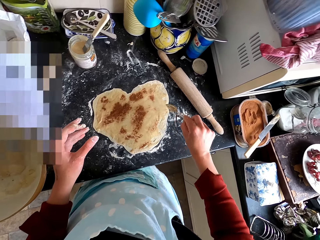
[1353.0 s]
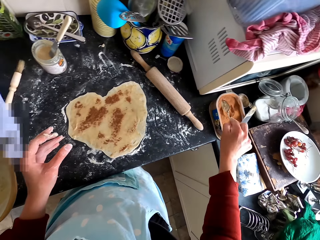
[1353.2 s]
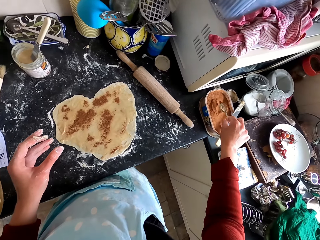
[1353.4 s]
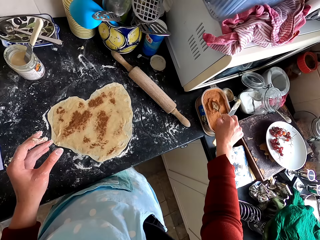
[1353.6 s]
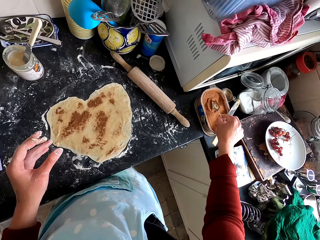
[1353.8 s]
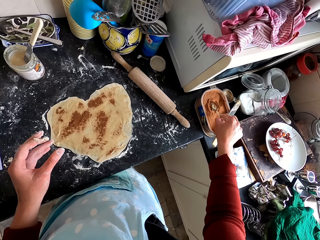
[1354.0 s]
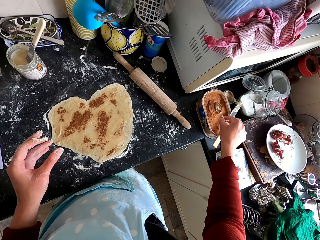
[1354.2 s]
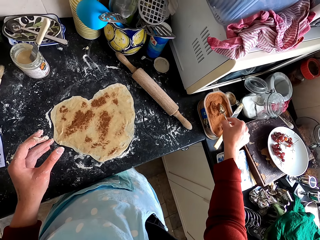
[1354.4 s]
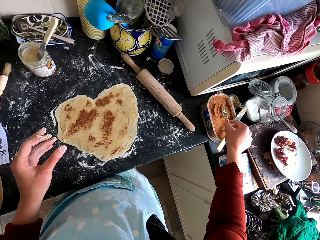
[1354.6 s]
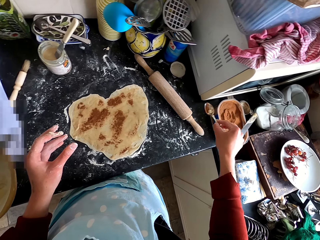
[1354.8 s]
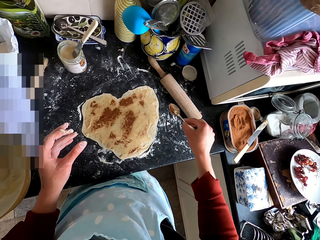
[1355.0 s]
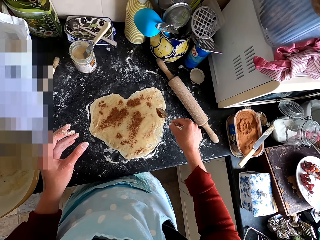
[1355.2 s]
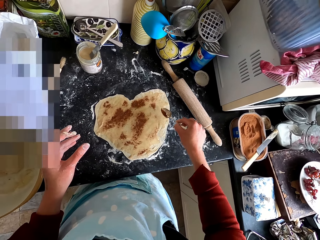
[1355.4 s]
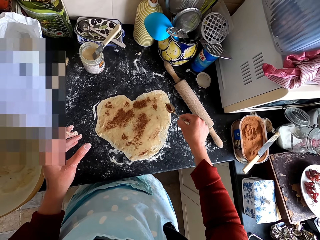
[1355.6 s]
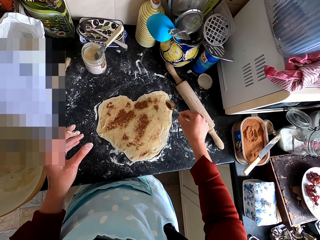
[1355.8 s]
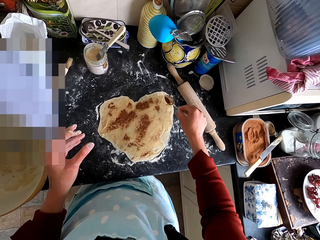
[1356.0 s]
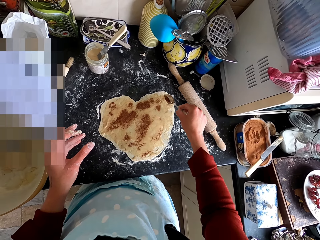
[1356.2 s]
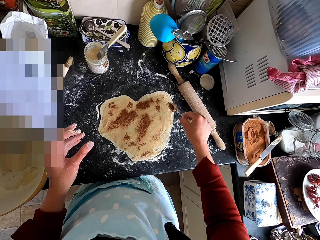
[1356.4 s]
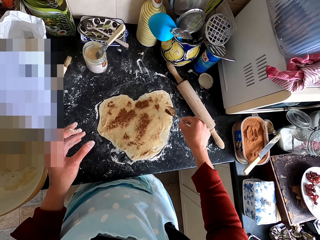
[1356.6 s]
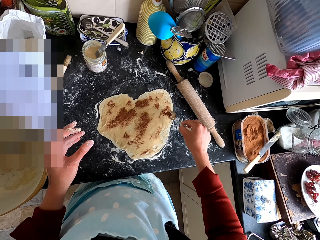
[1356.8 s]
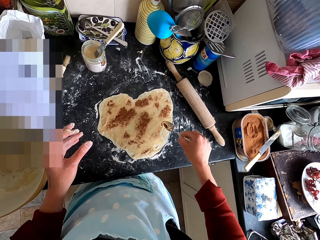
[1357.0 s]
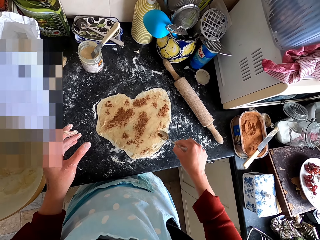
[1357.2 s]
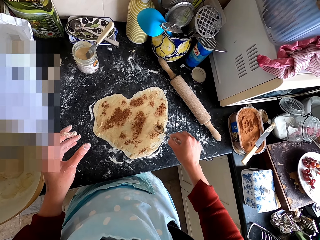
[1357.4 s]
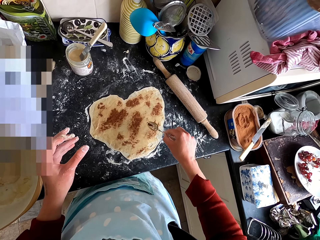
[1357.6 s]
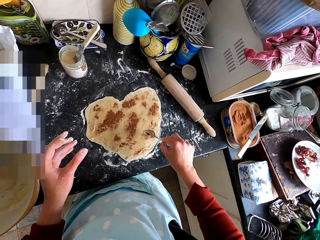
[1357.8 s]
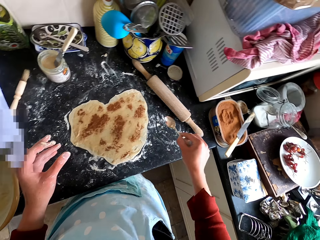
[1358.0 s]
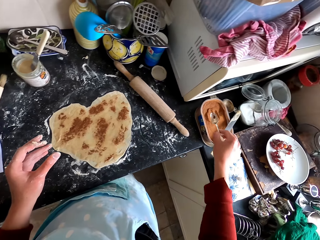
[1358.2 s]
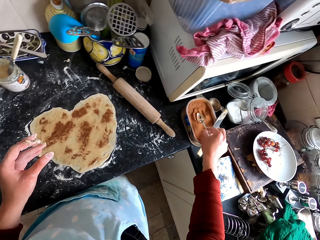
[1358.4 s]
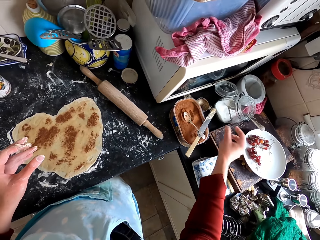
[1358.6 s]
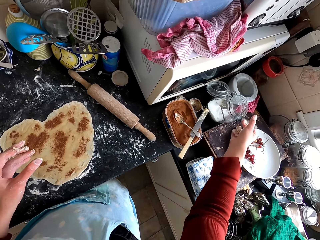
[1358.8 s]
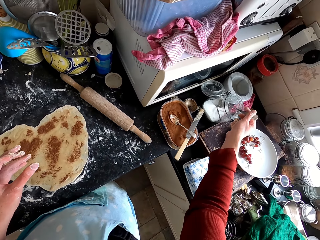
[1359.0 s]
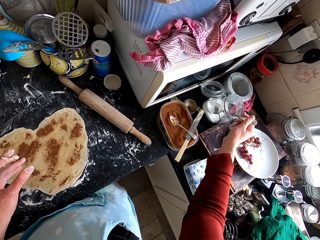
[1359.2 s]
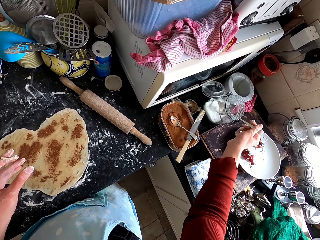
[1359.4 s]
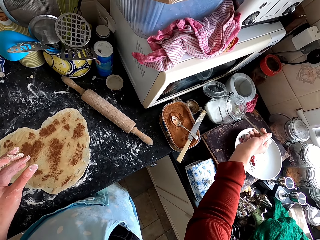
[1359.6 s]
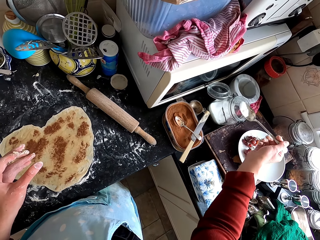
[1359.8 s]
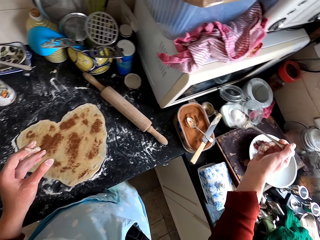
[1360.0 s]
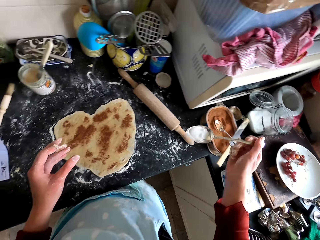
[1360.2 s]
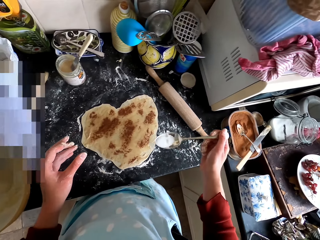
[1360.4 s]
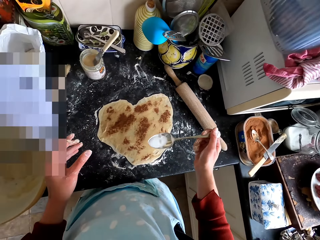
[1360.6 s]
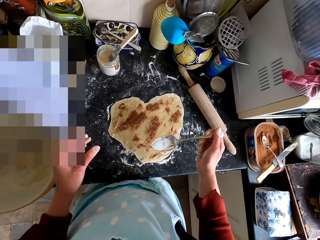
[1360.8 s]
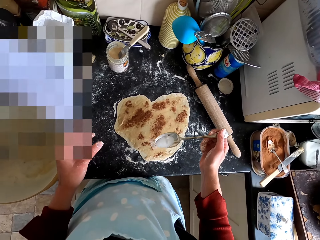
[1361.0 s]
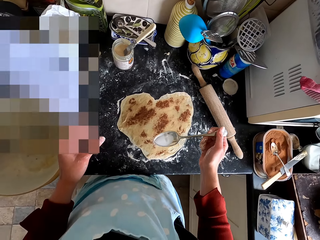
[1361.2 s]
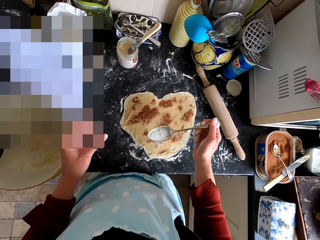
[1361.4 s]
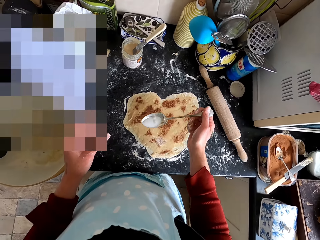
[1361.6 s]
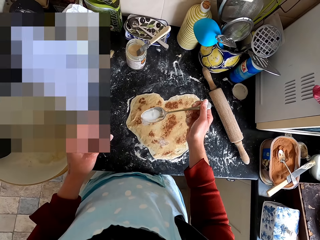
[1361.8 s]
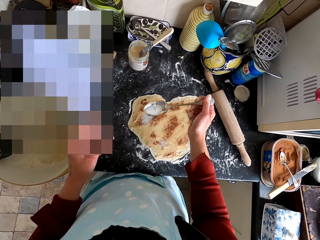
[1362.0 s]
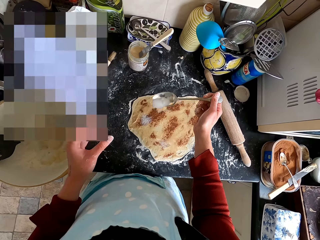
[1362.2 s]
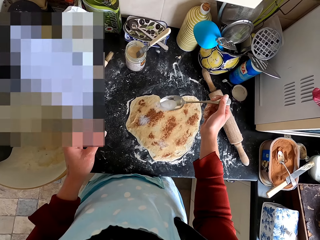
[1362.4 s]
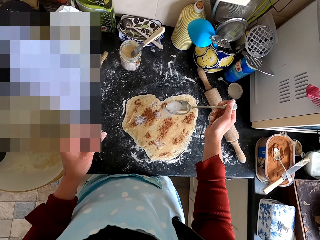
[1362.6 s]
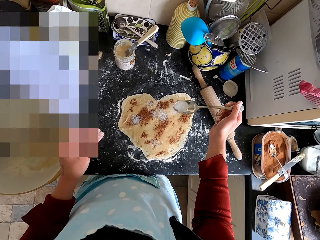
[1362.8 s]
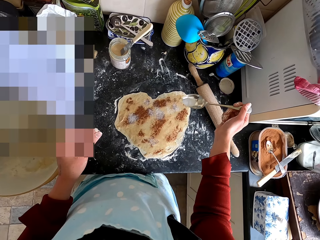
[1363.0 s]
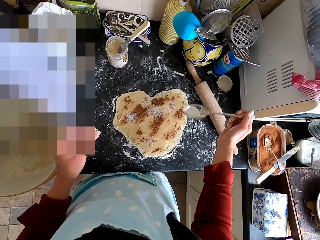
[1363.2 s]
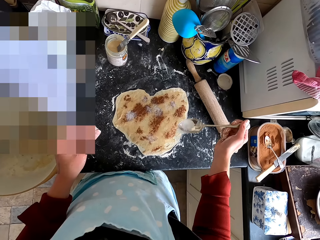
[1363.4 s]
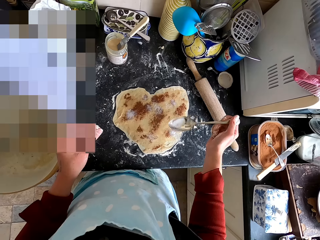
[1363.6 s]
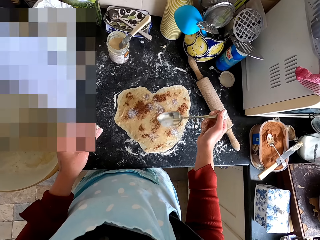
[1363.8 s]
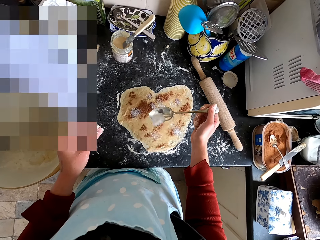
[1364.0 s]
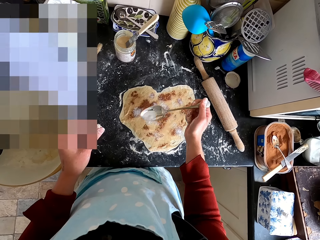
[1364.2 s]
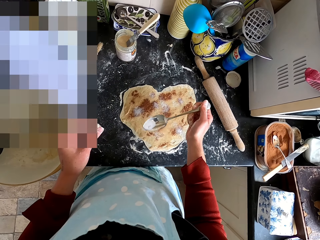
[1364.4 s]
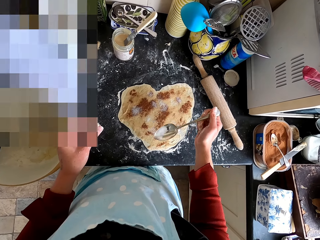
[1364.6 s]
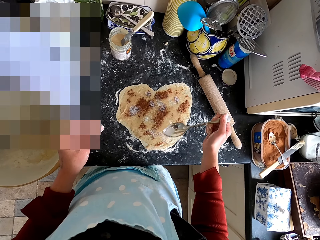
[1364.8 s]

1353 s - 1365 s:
The camera wearer scoops ingredients from the container with the spoon. They spread the ingredients on the dough with the spoon. They pour something on the dough. They drop the spoon in the container. They scoop salt from the container with the spoon. They pick up the spoon from the glass container. They spread the salt on the dough. They pour something on the dough.

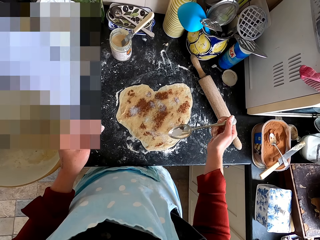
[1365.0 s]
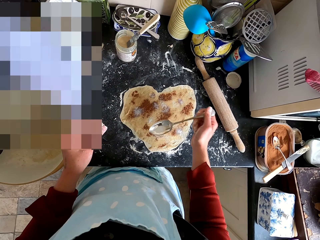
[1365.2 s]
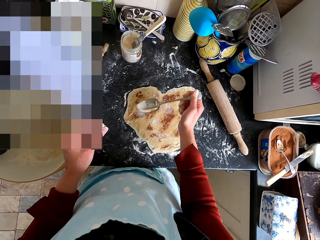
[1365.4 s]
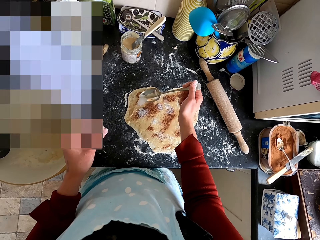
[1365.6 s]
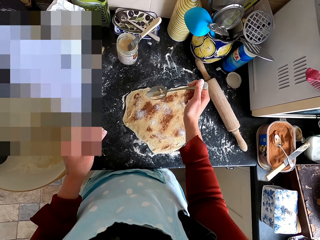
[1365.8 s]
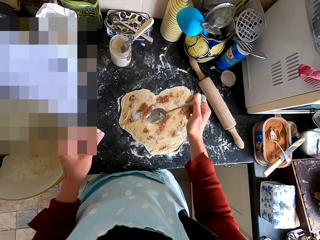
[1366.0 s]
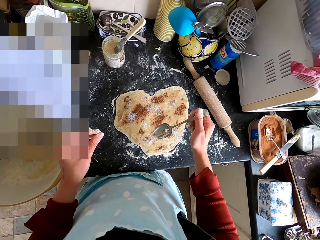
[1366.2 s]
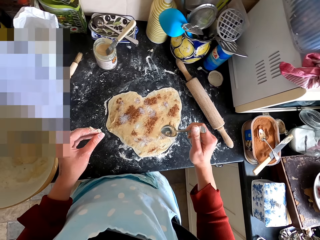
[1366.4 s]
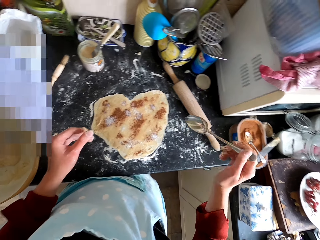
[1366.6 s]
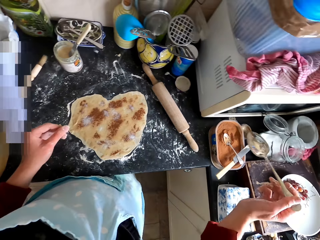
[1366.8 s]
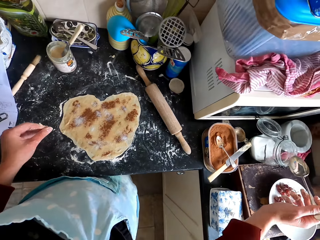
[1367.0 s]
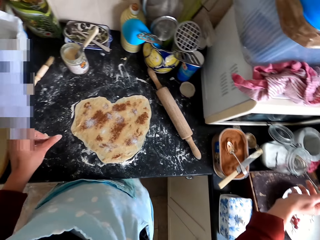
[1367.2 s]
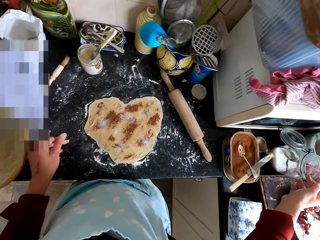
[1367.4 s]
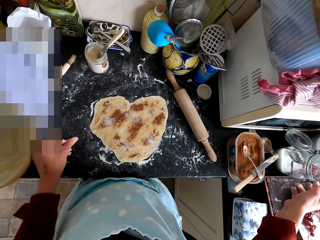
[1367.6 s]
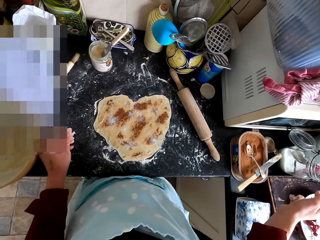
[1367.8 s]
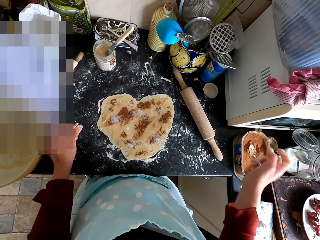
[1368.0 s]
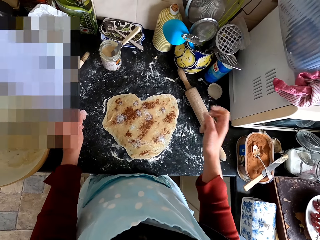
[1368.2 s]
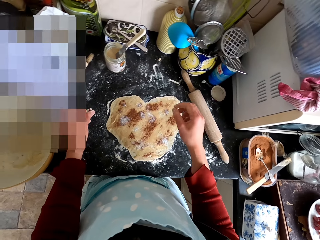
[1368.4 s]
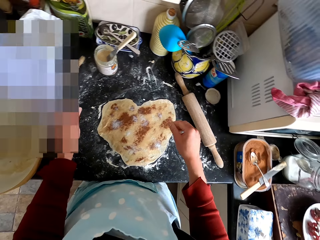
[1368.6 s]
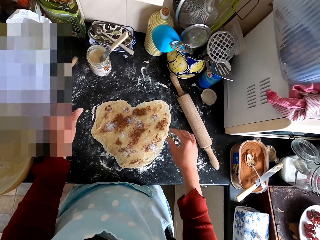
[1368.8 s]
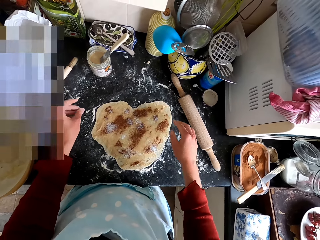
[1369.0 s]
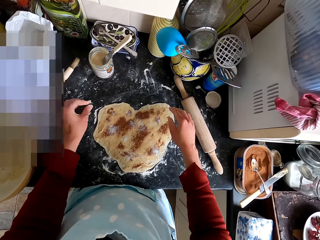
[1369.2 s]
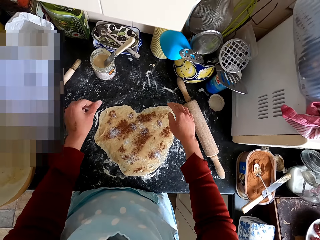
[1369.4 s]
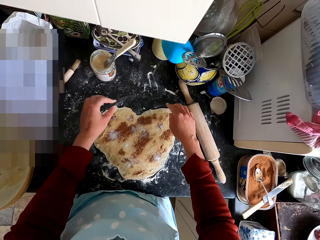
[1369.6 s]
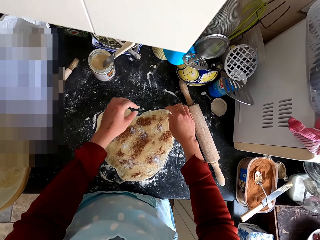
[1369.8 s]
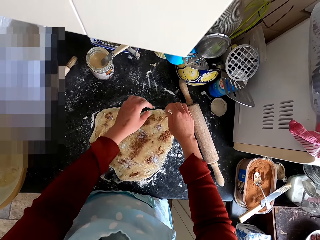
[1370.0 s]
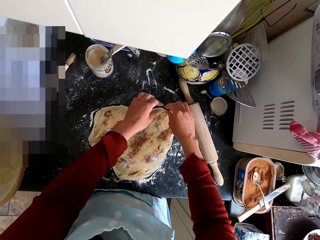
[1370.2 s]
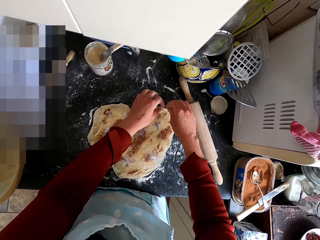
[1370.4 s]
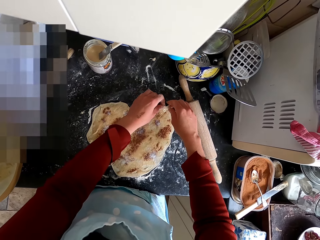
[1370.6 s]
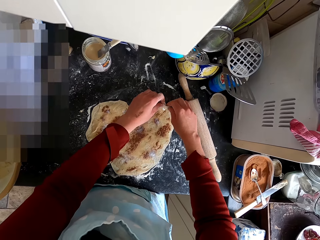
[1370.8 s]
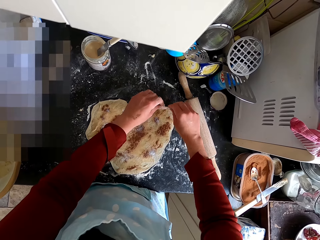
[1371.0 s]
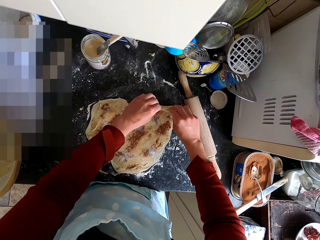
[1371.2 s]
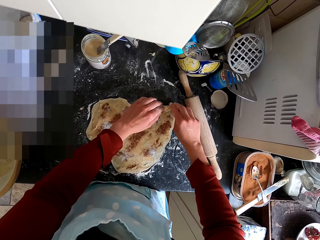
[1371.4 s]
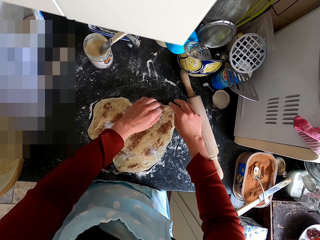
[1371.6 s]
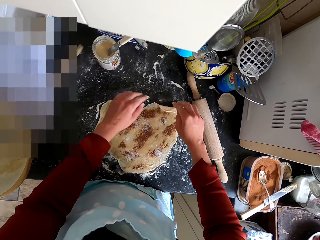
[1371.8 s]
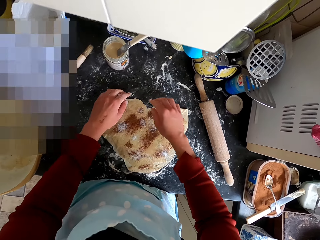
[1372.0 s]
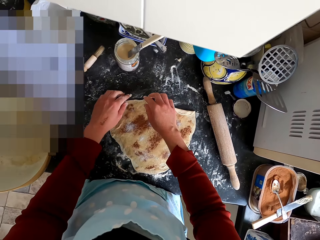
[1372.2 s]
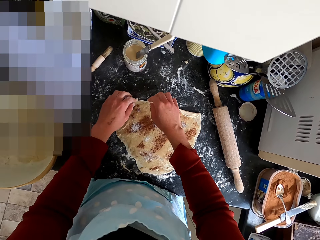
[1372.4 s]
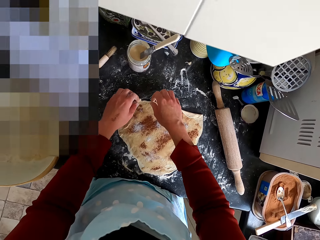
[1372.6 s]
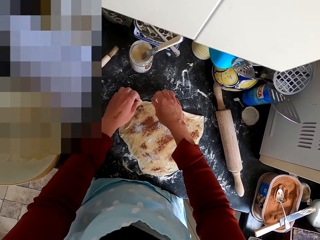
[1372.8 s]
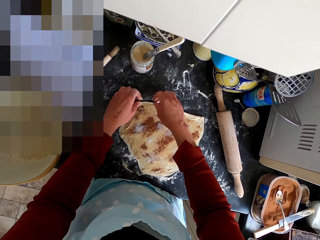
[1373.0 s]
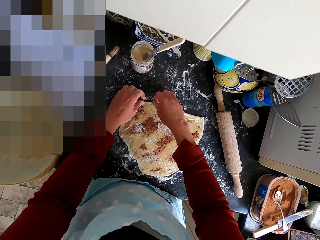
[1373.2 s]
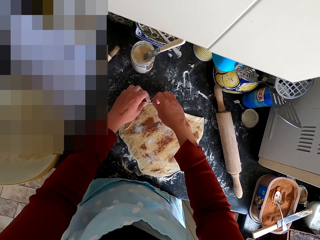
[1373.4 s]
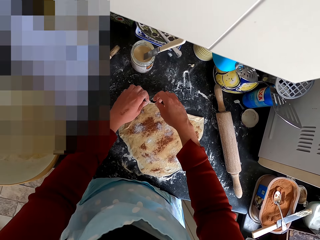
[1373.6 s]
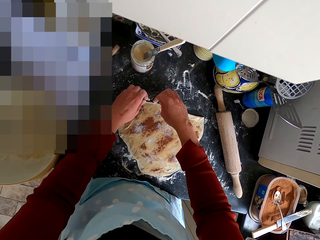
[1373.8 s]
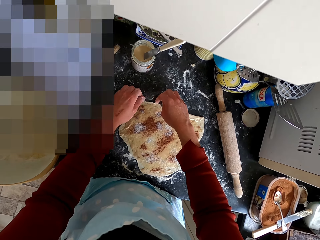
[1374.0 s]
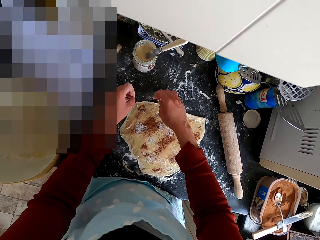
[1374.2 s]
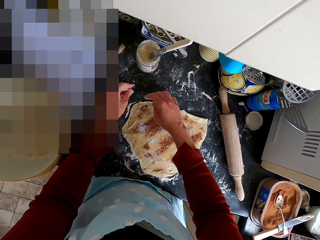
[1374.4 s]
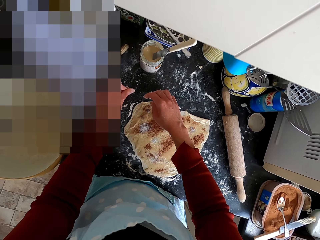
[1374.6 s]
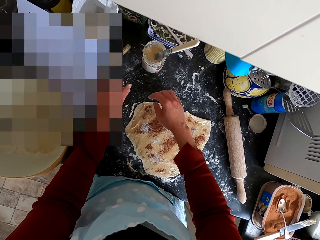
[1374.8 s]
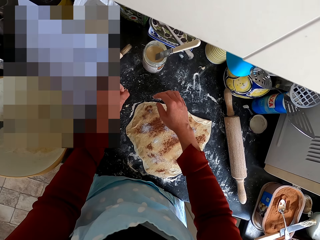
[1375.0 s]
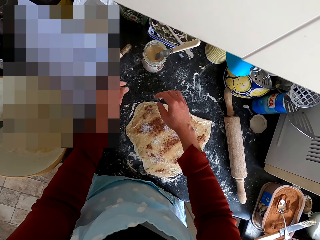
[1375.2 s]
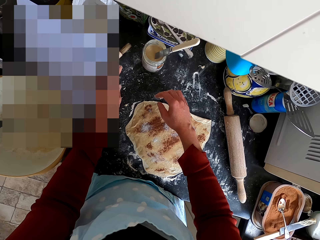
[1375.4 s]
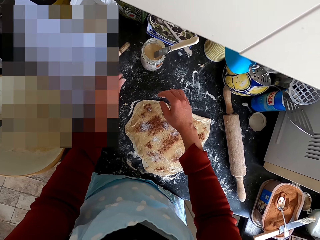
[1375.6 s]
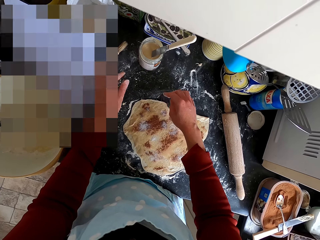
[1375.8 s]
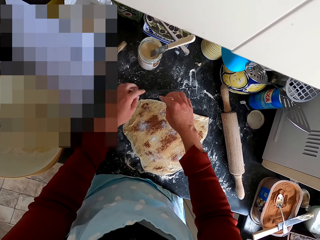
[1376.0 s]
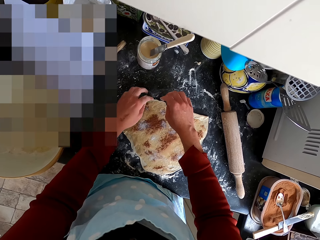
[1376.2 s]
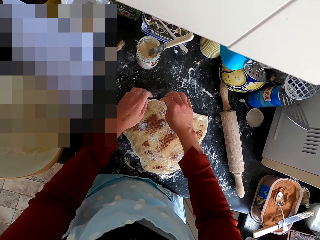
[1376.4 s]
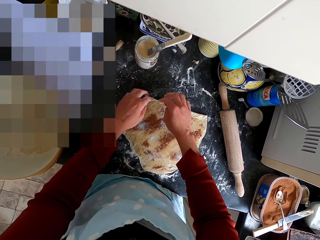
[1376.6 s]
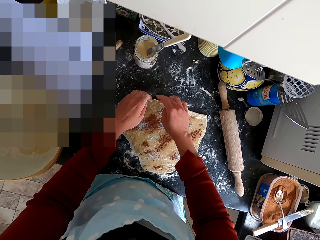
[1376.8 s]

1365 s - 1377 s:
The camera wearer drops the spoon in the tin. They roll the dough. They fold the dough.
